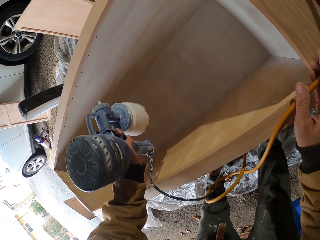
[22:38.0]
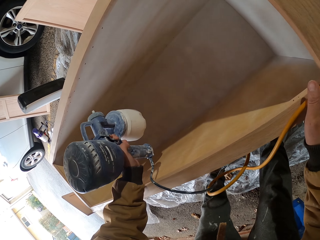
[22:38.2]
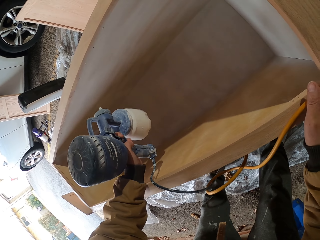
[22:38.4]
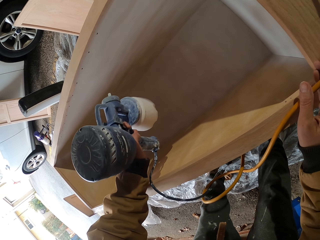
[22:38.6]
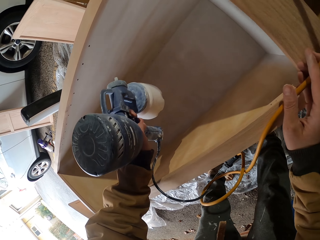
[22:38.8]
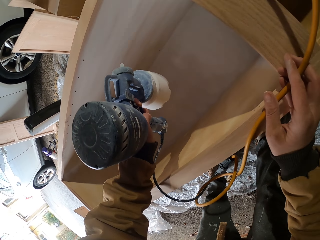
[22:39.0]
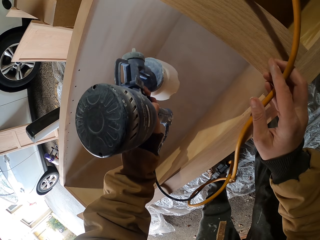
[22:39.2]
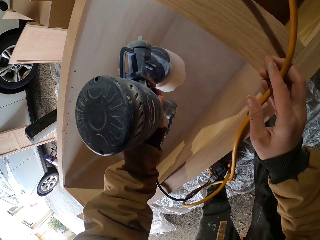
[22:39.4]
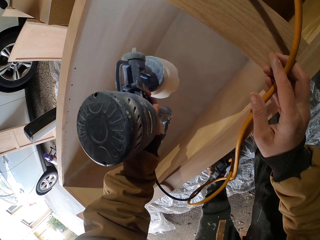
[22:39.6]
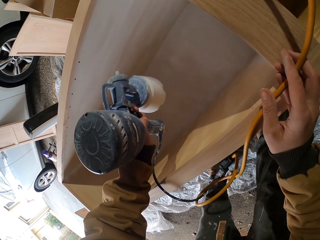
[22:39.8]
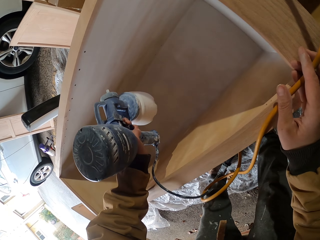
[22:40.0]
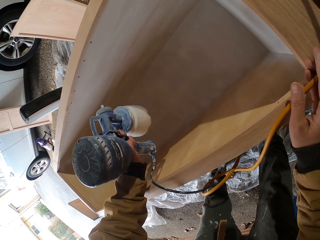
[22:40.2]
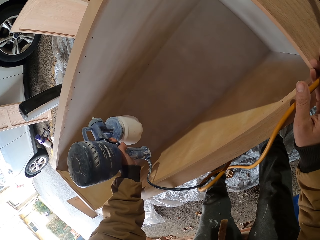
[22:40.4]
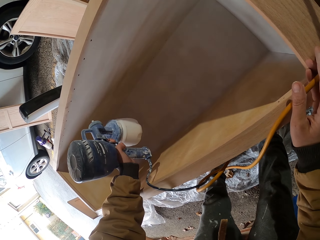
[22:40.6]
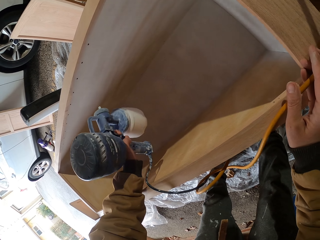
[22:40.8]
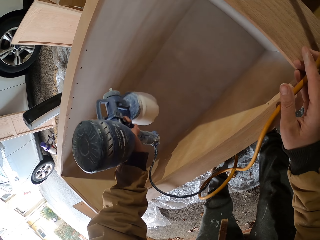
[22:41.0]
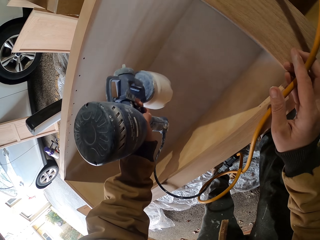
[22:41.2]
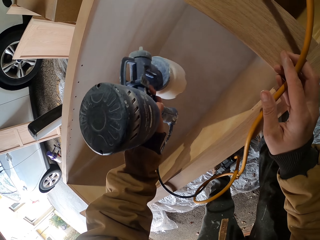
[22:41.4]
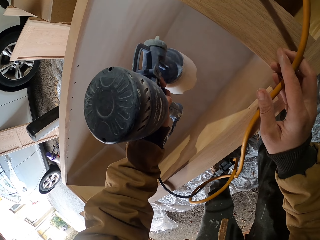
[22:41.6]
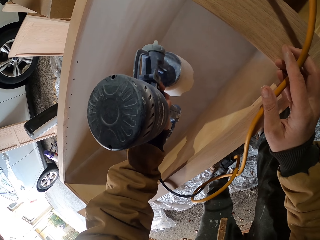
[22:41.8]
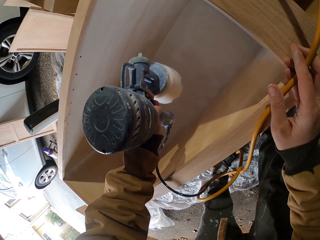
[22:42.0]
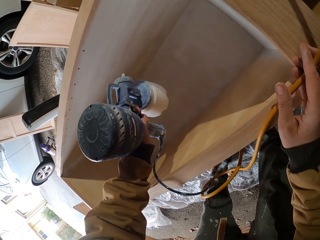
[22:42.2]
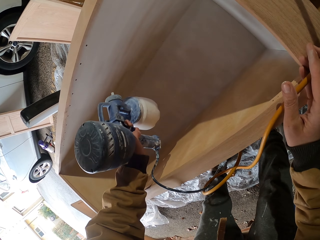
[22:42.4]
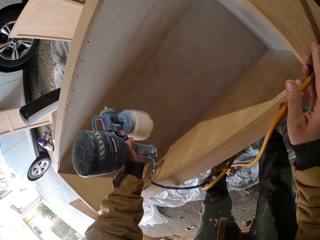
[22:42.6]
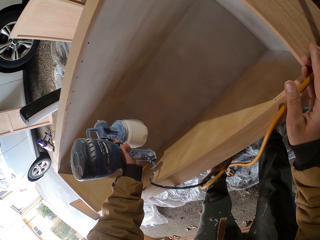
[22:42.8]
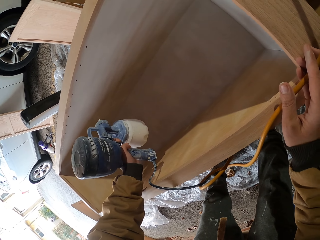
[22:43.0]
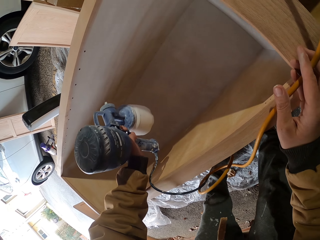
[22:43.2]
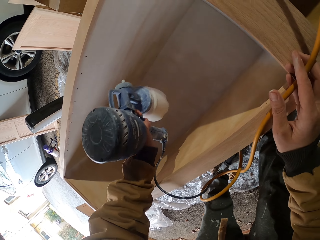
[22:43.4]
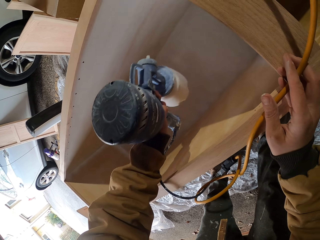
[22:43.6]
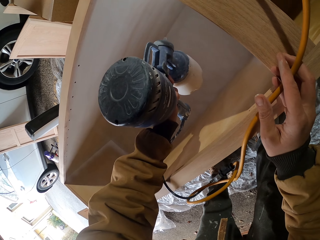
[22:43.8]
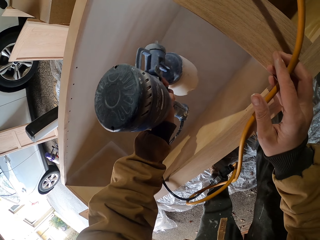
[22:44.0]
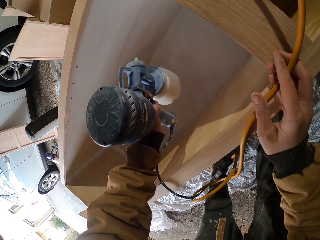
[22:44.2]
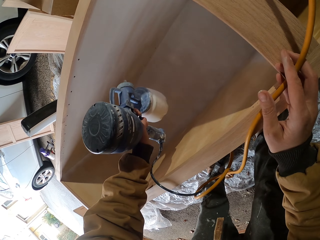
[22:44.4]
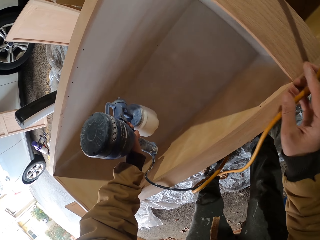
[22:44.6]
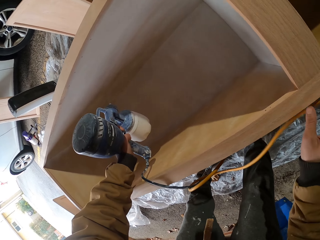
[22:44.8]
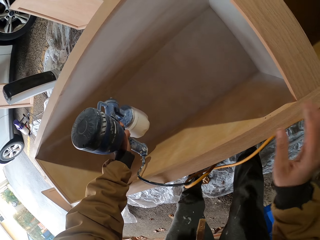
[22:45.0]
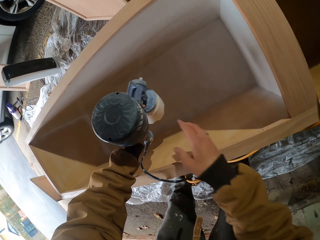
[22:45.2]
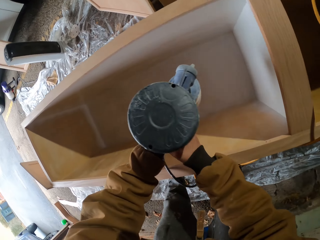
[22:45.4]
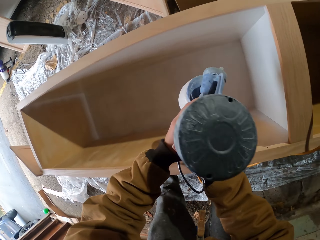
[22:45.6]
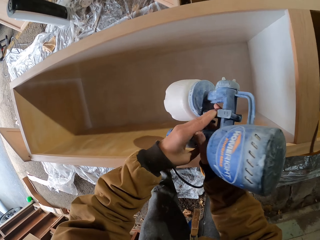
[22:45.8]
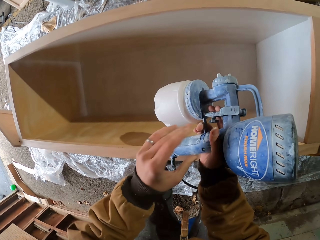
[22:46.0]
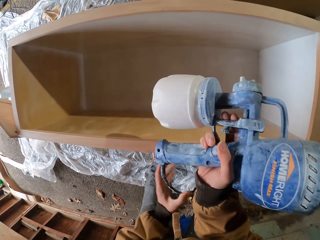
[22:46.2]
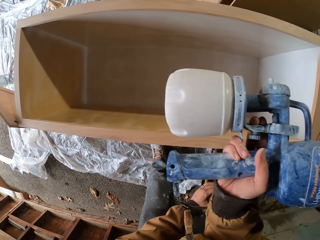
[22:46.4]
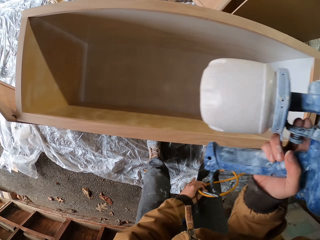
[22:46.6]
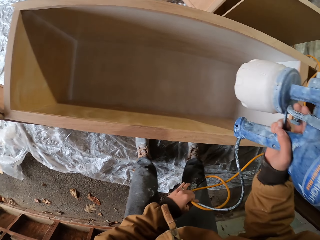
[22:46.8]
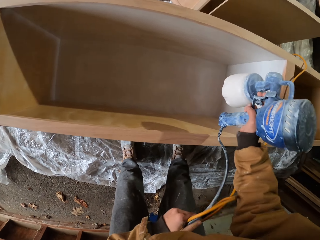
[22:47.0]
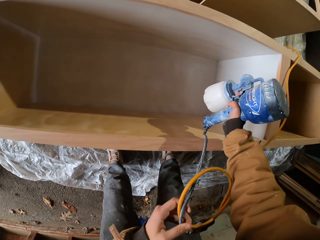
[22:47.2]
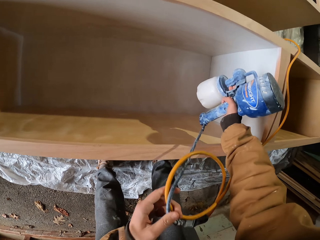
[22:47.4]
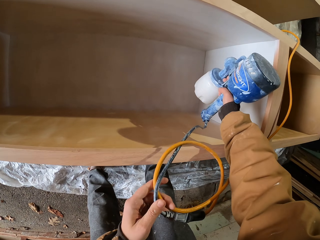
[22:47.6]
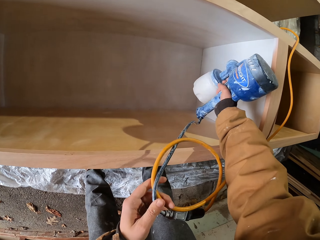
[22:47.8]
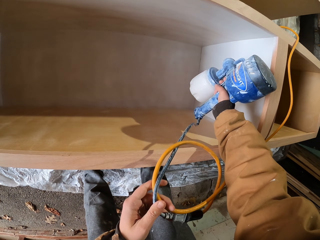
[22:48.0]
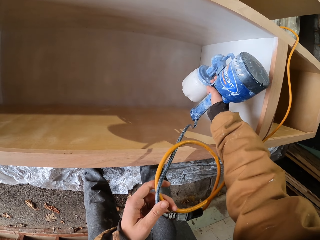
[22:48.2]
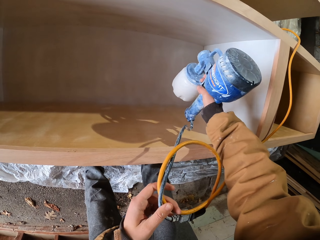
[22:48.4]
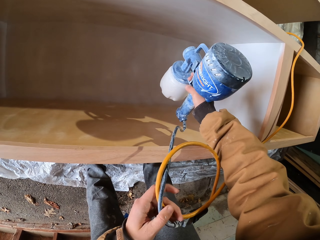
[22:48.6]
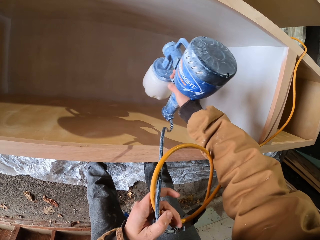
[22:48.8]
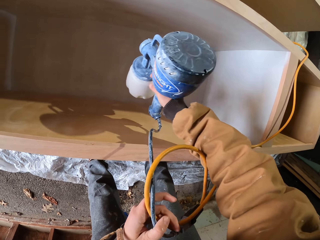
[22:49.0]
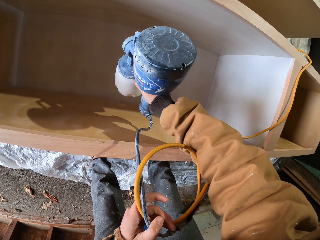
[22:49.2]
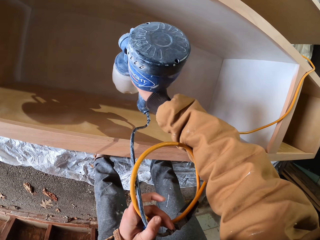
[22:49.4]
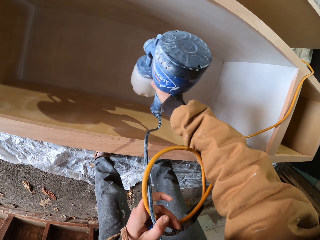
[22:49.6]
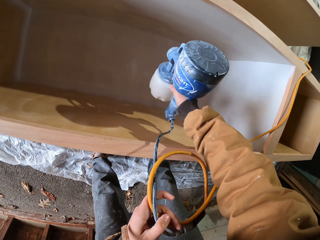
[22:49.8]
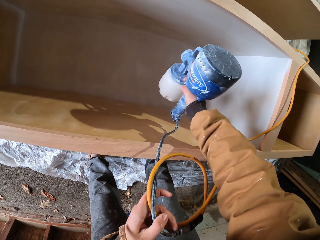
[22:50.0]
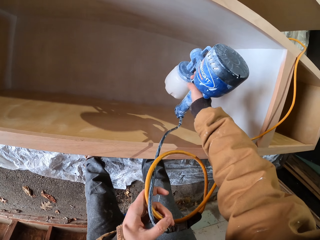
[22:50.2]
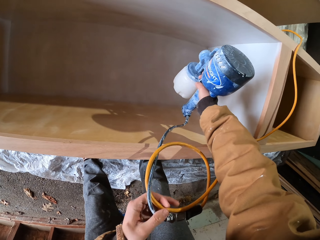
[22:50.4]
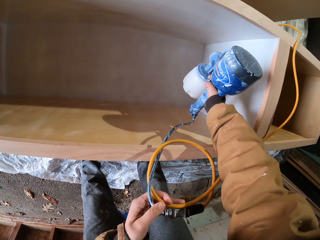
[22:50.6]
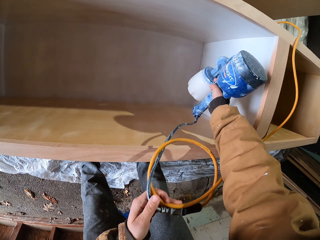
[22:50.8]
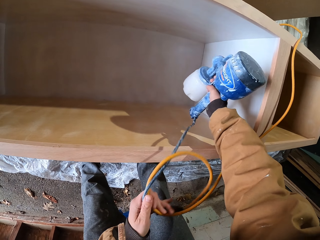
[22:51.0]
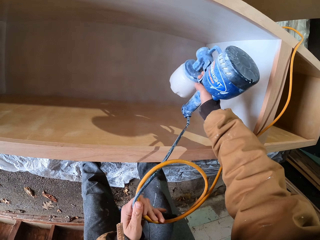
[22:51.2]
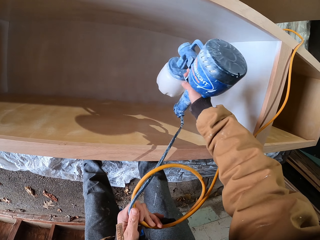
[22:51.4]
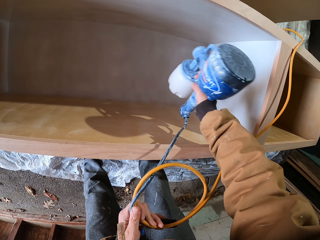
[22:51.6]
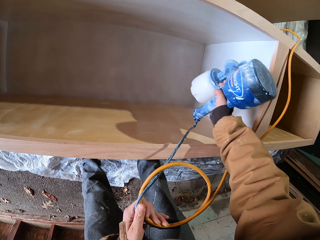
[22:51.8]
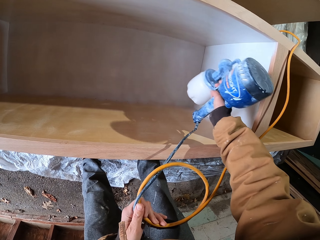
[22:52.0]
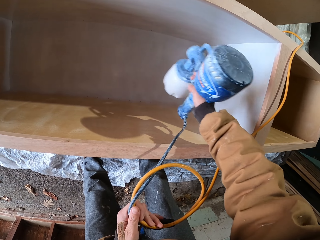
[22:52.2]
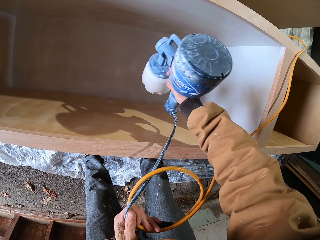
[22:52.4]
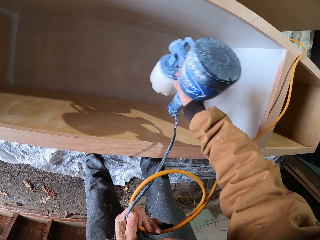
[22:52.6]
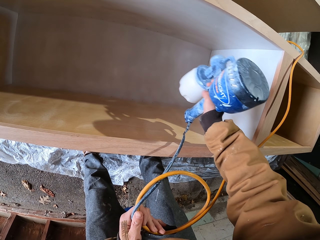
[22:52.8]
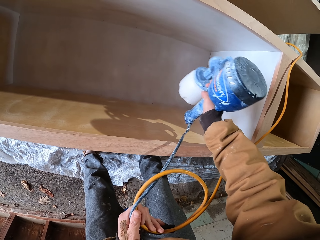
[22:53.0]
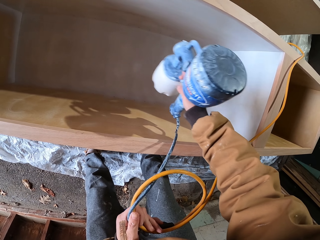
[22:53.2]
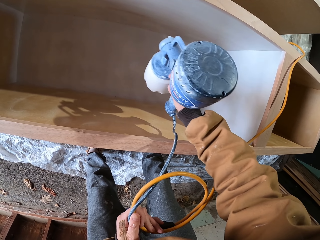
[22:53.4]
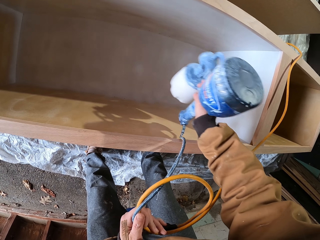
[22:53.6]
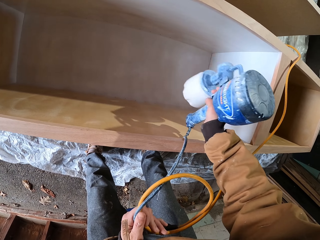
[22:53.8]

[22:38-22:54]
The camera wearer holds the paint spray machine in the right hand. They lift the spray gun. They hold the cable. They roll the wire. They spray paint on the wooden box.

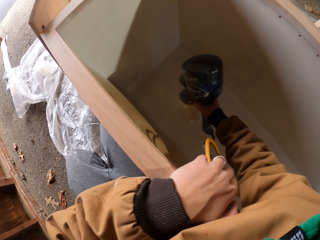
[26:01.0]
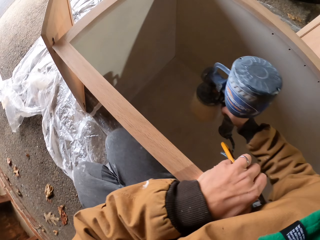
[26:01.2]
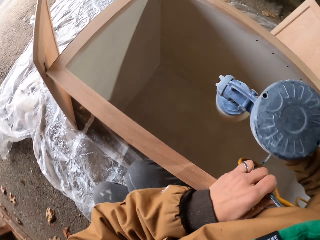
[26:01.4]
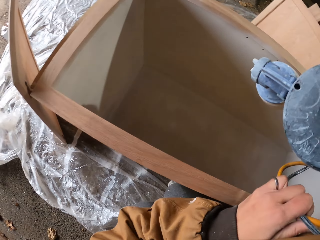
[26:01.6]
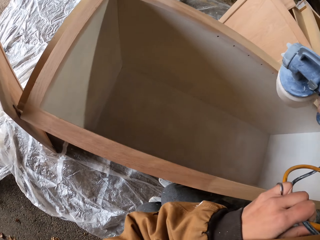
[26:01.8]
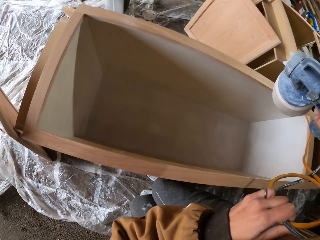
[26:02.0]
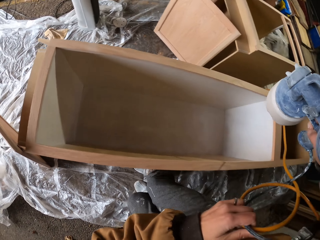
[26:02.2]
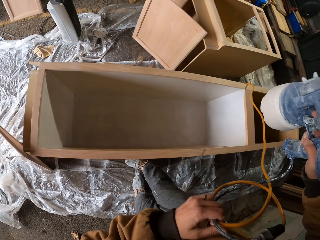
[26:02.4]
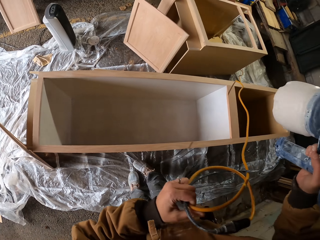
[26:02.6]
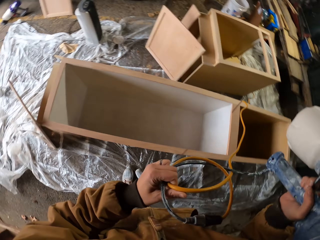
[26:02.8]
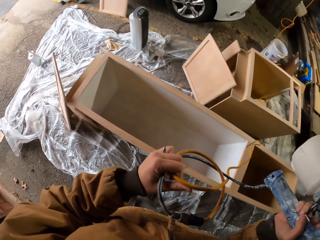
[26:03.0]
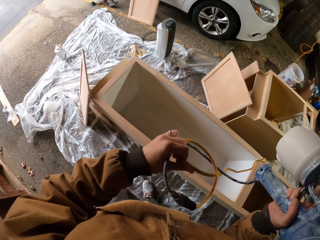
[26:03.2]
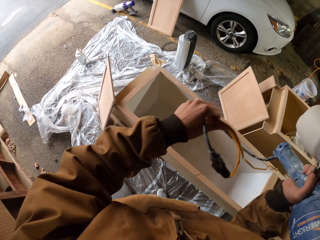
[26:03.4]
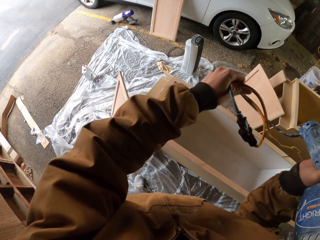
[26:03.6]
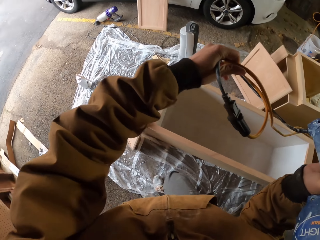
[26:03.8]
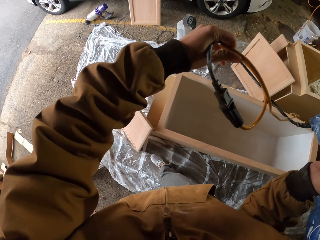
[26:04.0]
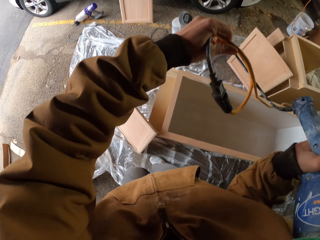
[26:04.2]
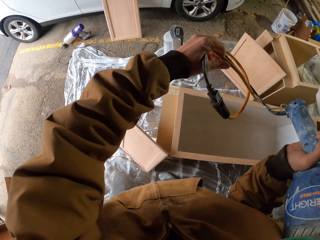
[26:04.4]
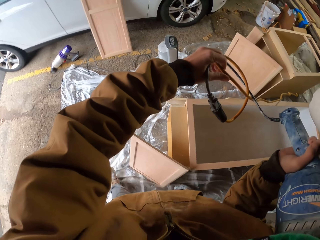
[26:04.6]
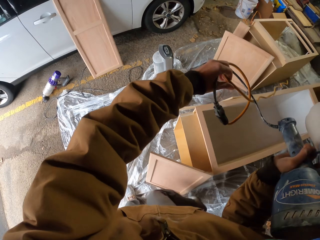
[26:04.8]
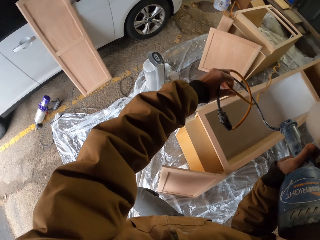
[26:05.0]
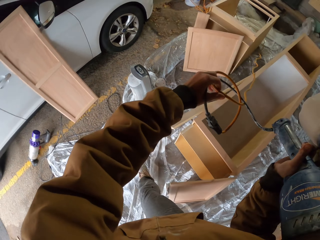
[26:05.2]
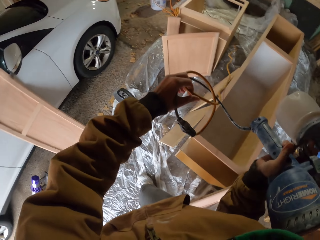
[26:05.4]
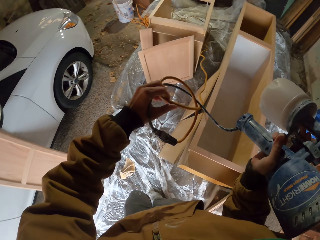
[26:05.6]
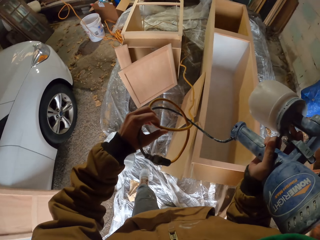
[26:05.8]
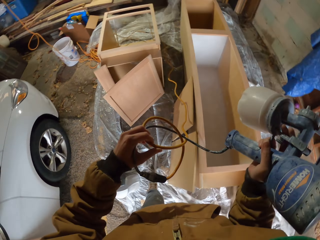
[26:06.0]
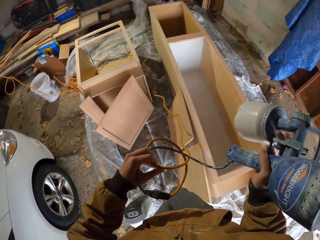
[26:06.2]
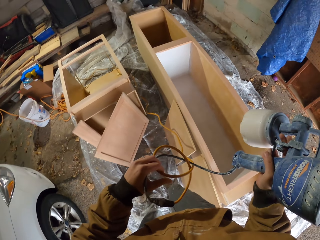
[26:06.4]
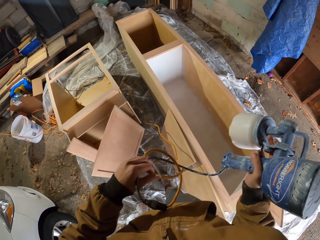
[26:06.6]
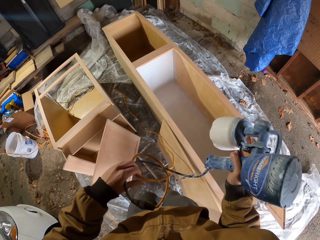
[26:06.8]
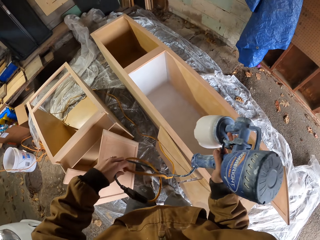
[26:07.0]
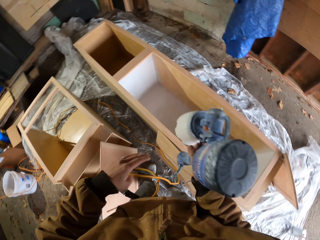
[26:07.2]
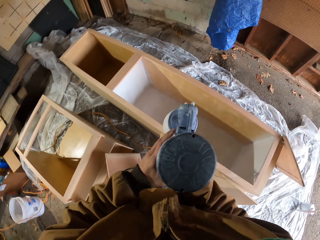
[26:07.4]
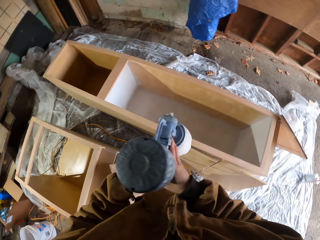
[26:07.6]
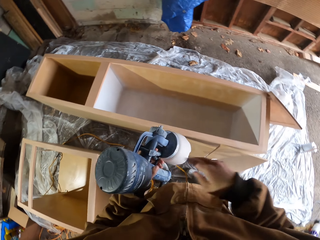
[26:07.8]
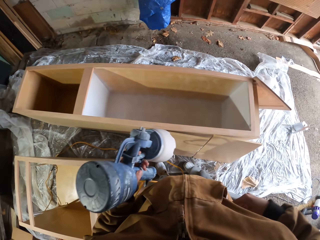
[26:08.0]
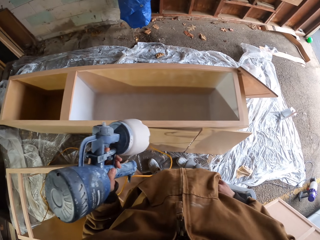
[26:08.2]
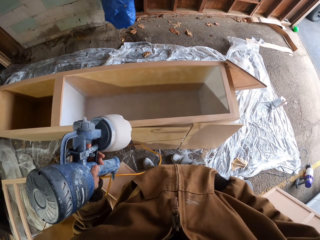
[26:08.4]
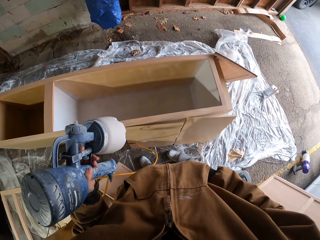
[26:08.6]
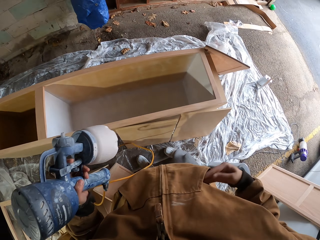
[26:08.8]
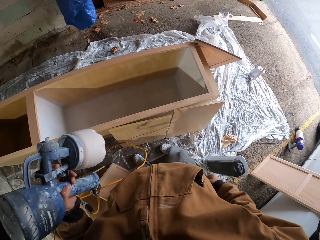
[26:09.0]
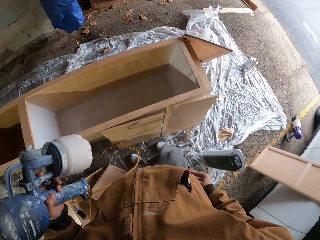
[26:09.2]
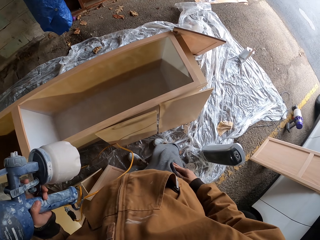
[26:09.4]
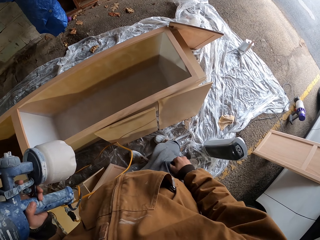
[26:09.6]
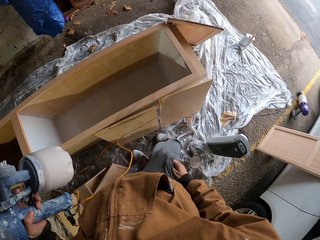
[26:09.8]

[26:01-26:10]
The camera wearer lifts the spray gun. They walk around. They hold the paint spray machine with the left hand. They take out a phone from the pocket.
